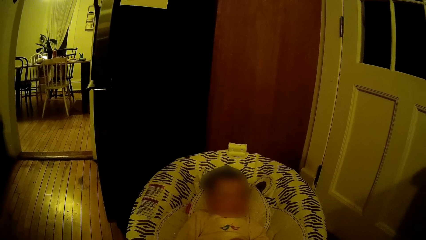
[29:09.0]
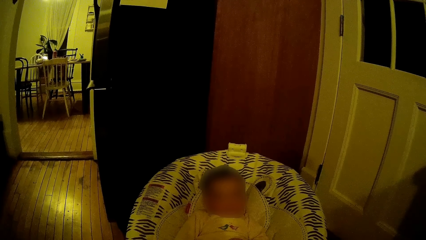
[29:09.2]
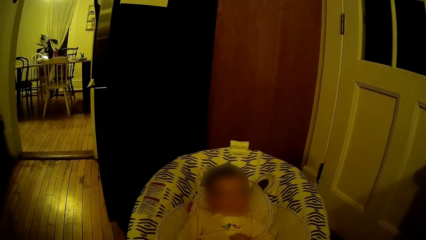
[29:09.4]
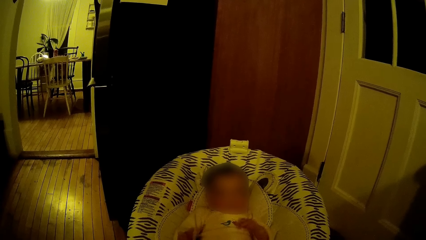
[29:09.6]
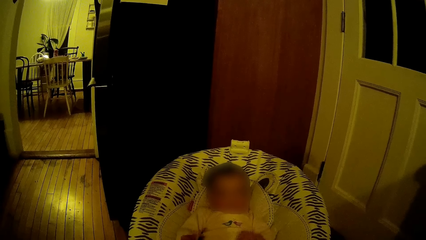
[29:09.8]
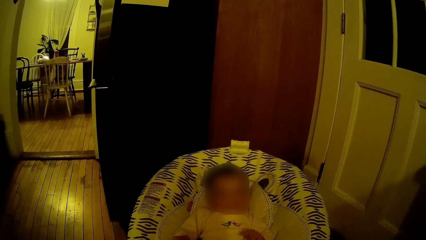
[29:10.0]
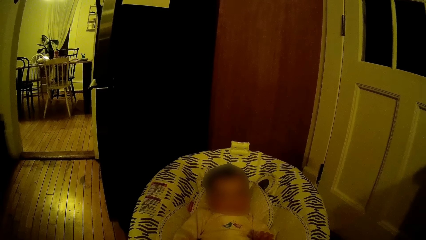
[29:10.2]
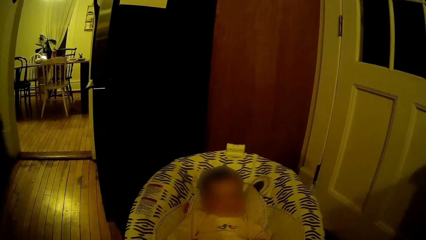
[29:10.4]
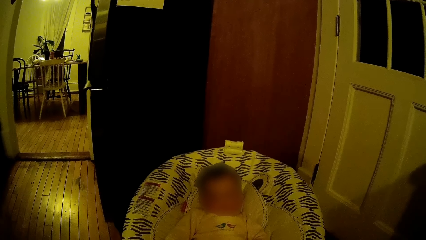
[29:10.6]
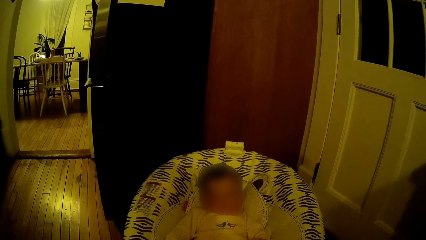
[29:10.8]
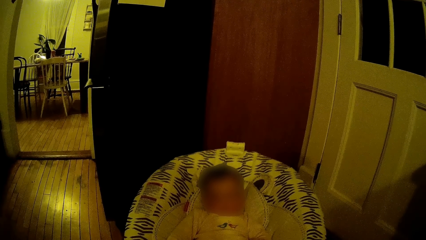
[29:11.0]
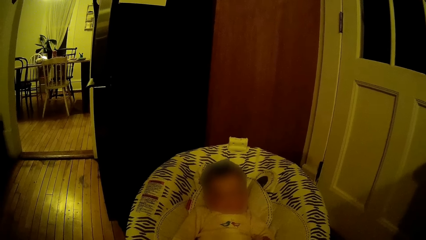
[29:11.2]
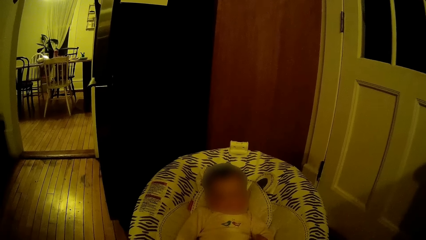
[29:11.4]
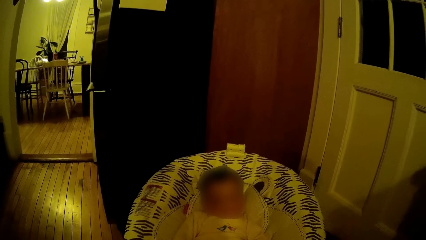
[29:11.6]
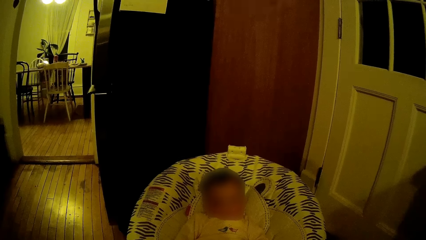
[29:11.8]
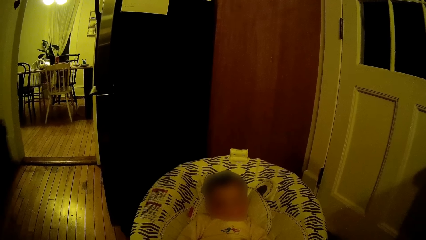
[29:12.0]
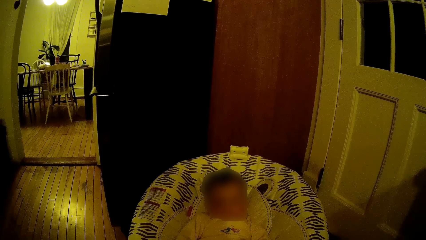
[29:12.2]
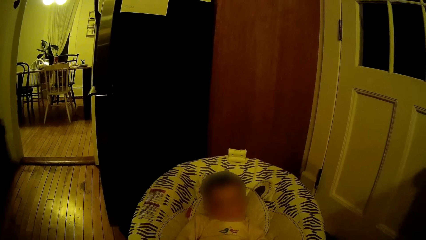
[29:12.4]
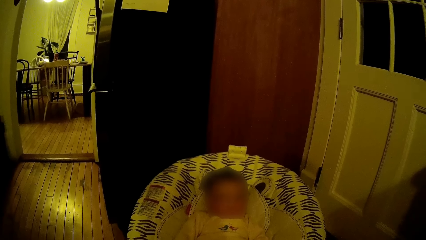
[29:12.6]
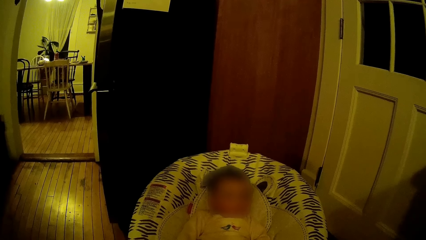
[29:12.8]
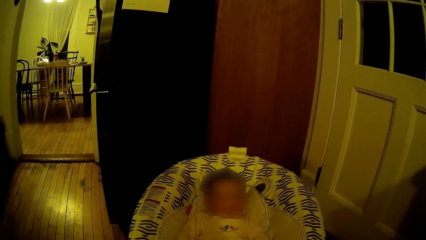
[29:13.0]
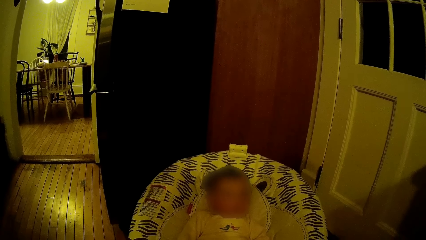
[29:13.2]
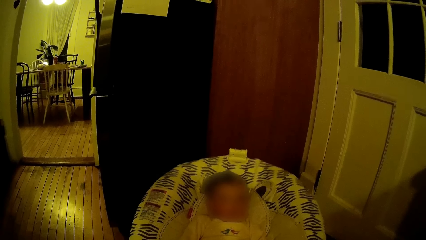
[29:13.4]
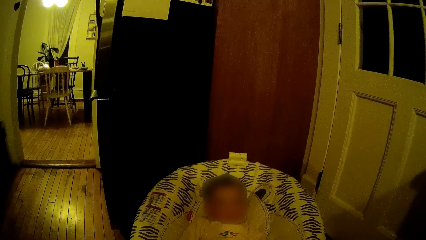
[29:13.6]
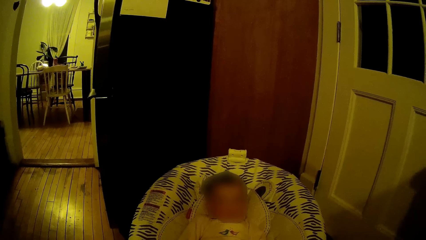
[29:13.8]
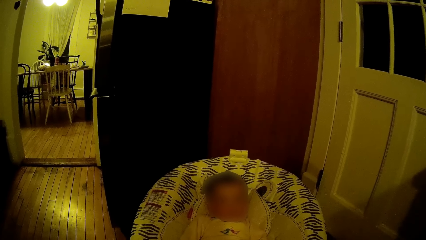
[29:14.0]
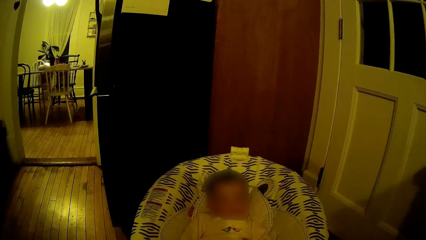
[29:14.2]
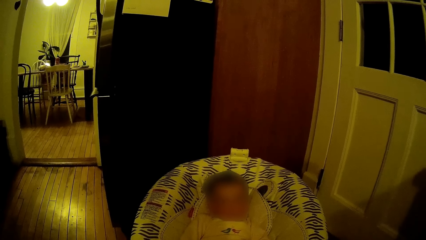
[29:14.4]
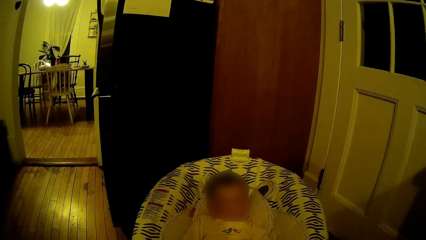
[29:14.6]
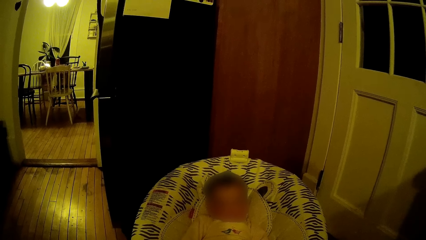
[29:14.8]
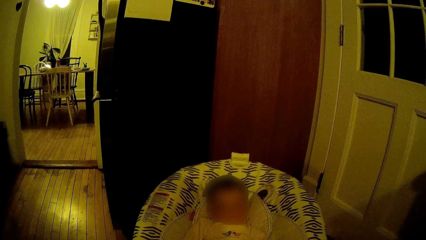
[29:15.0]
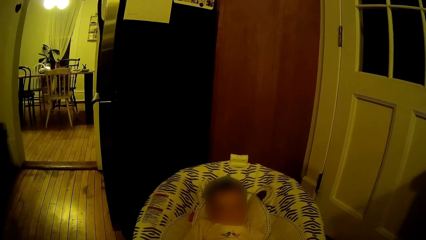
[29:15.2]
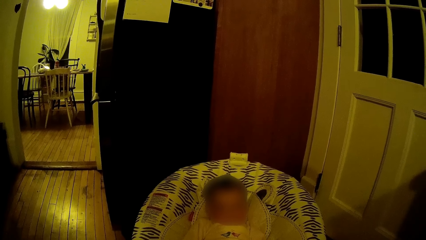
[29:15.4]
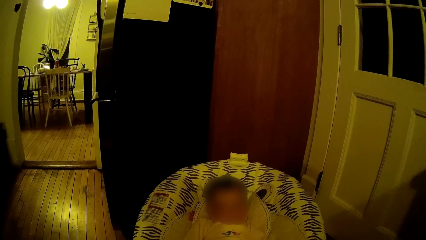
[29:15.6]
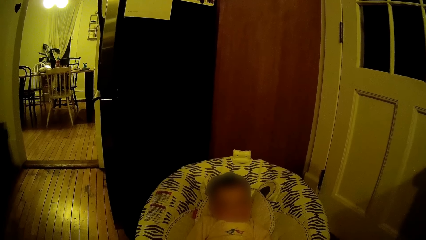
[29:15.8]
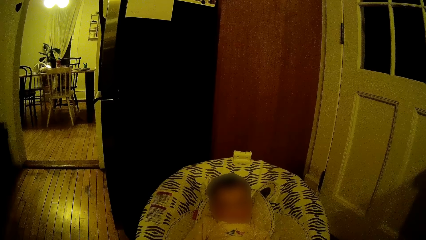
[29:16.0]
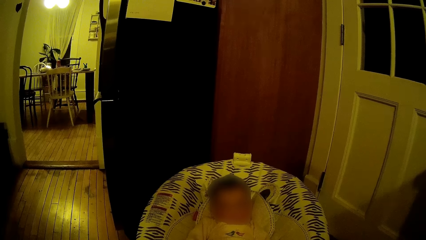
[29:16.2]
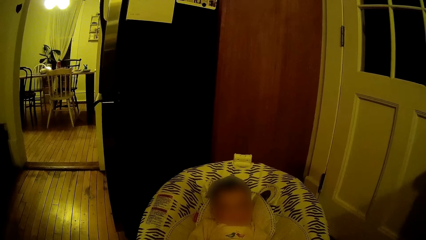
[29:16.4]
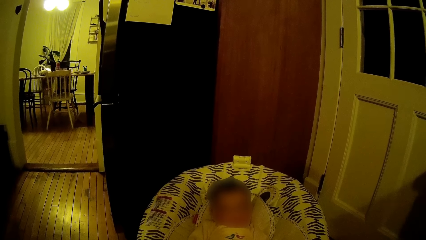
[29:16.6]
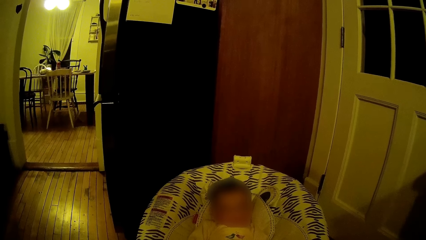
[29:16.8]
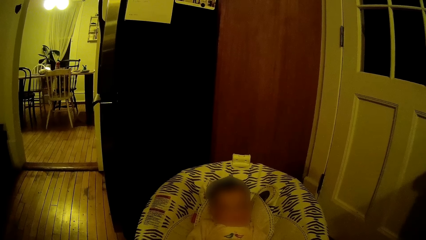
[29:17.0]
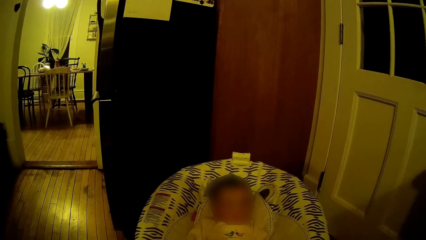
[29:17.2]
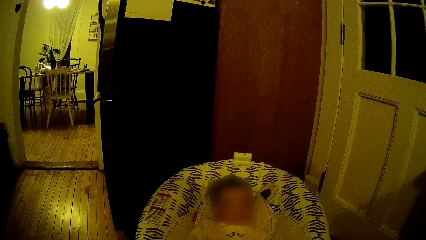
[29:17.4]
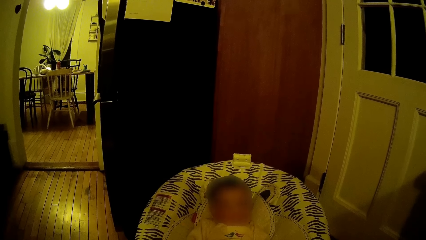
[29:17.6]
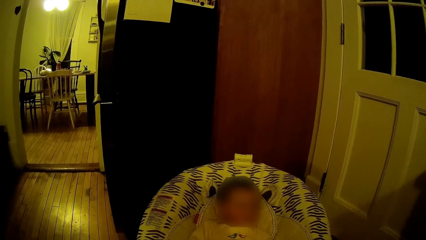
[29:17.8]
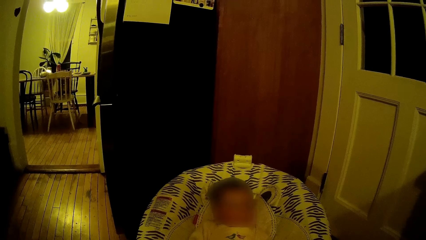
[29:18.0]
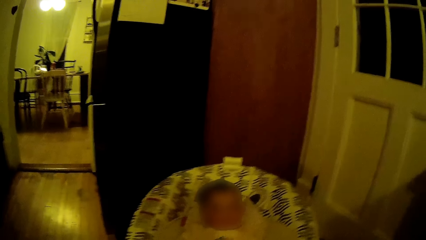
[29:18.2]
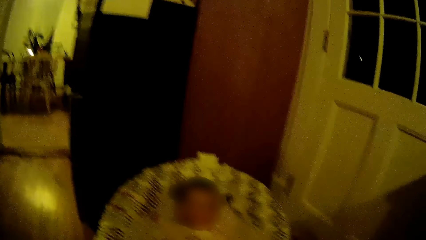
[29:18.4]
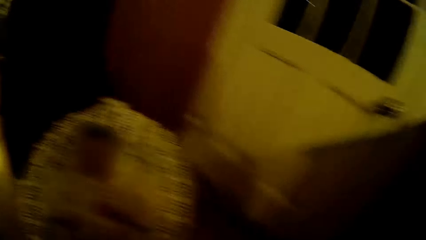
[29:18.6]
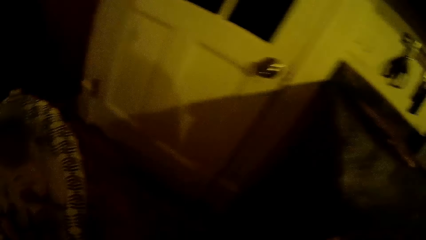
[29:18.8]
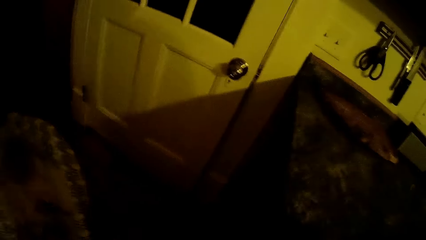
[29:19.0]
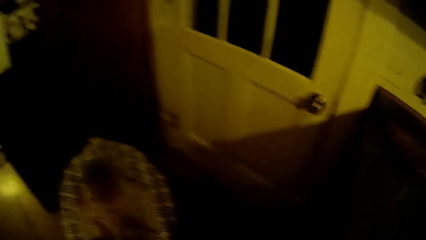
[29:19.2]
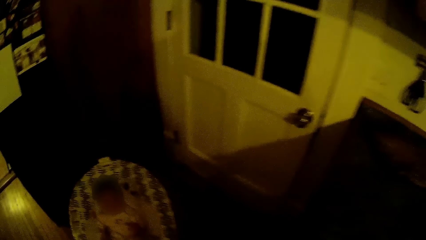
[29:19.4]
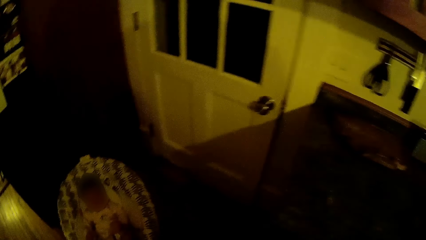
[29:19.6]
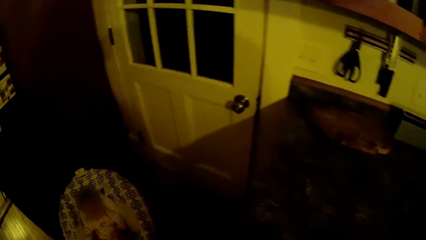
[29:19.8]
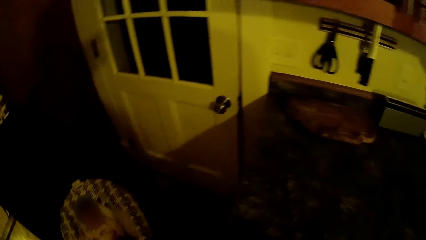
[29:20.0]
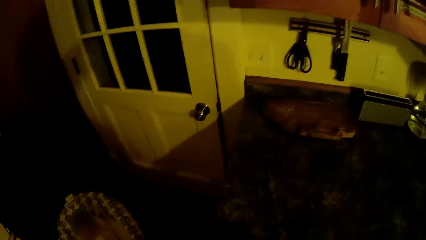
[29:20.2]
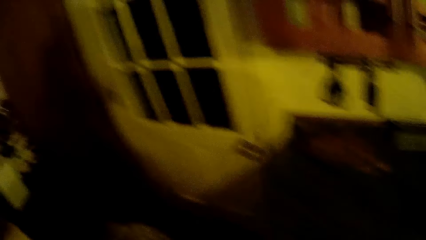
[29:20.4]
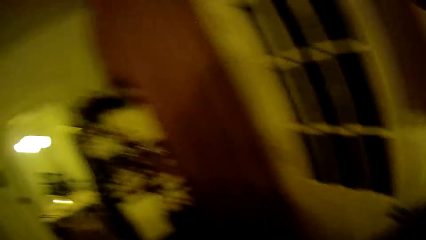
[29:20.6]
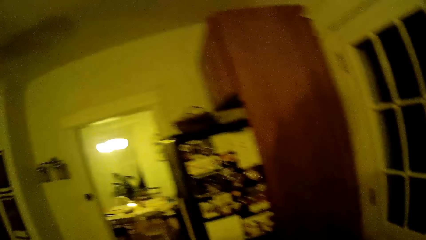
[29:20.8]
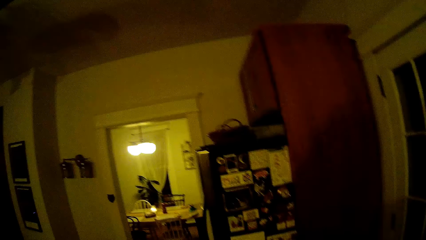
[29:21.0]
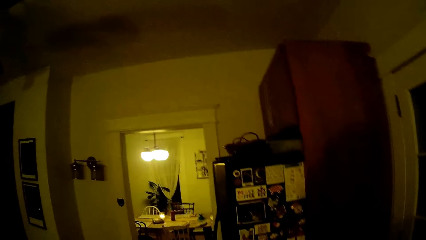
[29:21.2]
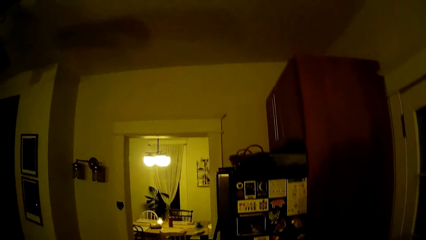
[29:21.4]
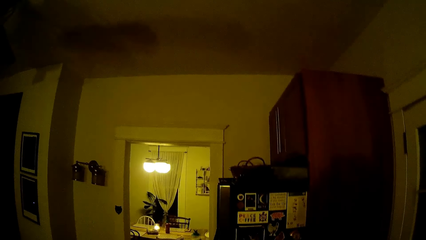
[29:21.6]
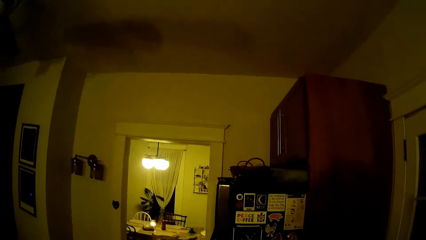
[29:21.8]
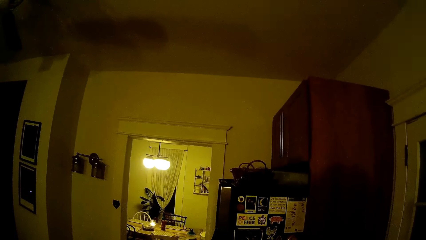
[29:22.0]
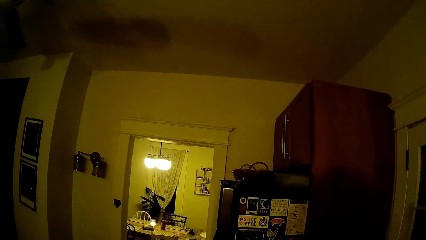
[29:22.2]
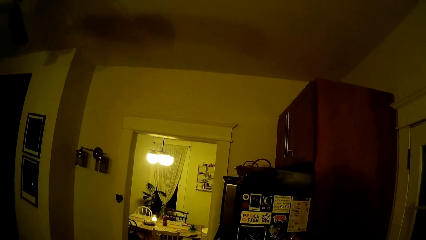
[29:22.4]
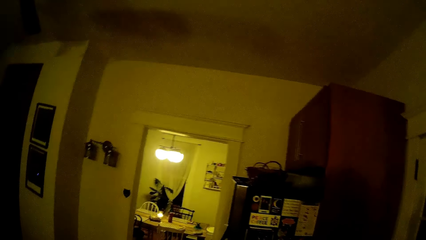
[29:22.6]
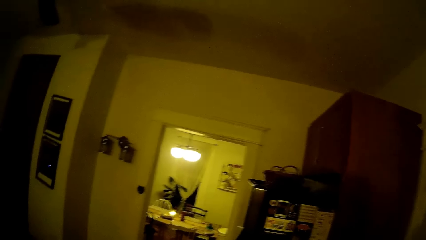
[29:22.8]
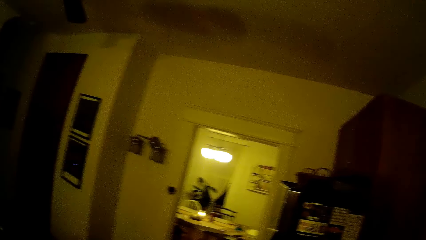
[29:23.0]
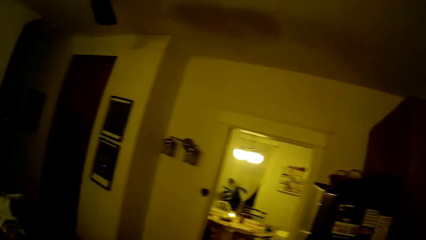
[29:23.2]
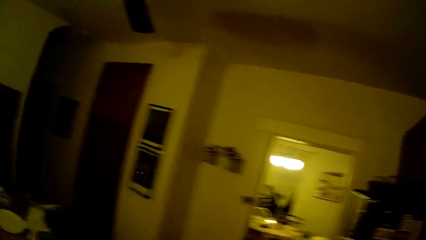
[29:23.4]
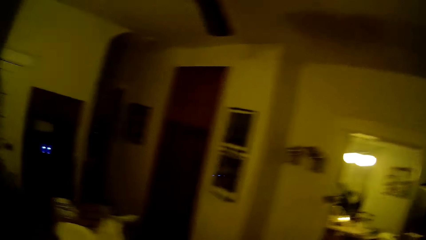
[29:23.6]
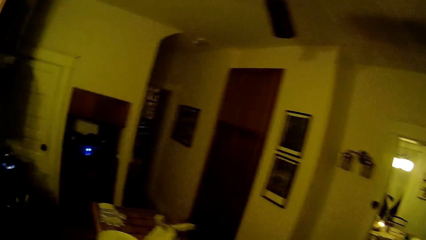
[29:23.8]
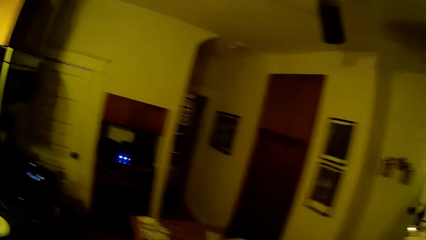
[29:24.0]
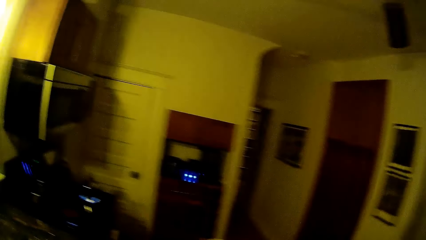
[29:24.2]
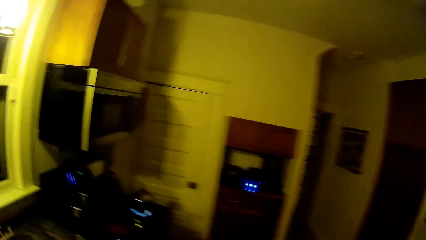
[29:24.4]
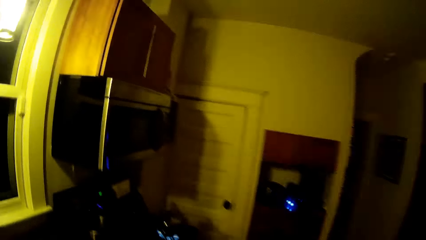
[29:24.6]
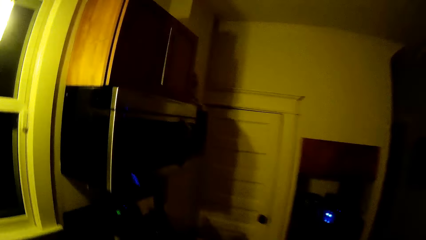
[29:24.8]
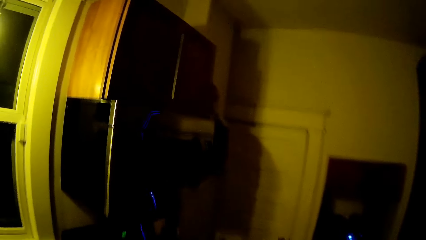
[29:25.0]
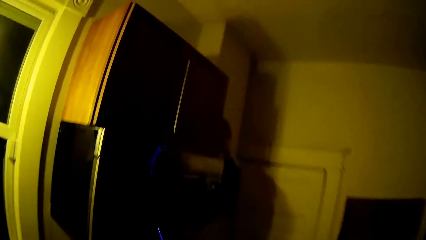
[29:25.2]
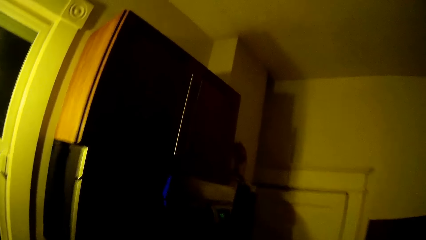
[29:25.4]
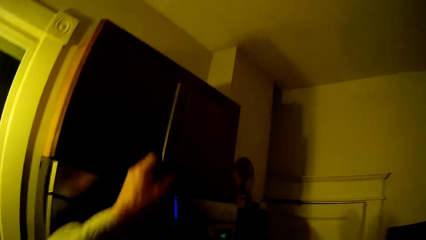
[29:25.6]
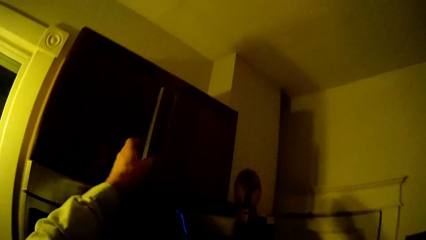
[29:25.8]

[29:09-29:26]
The camera wearer walks around the room.
